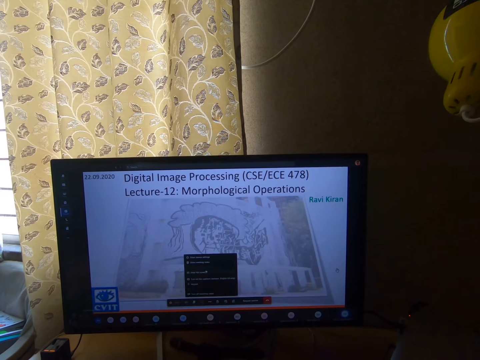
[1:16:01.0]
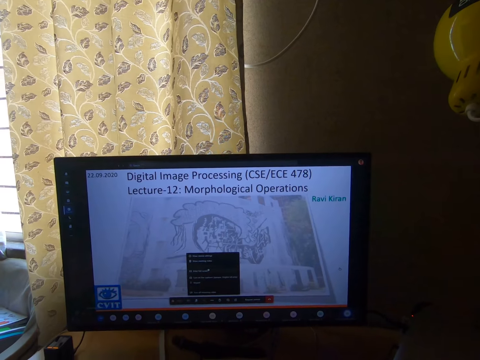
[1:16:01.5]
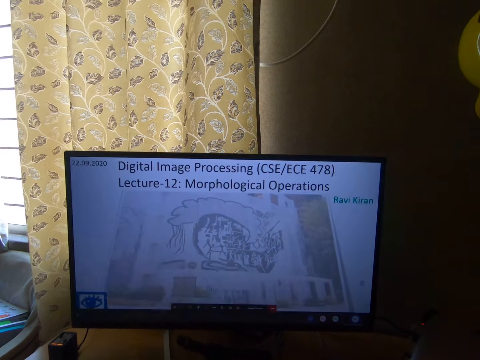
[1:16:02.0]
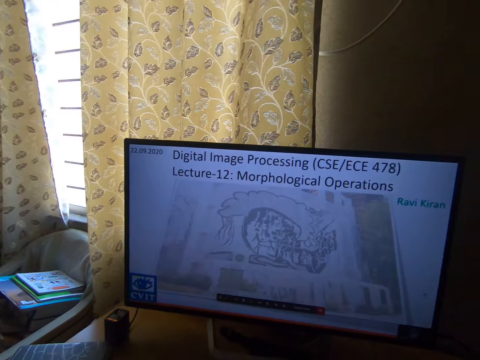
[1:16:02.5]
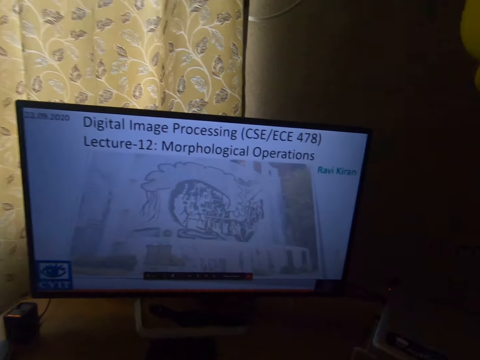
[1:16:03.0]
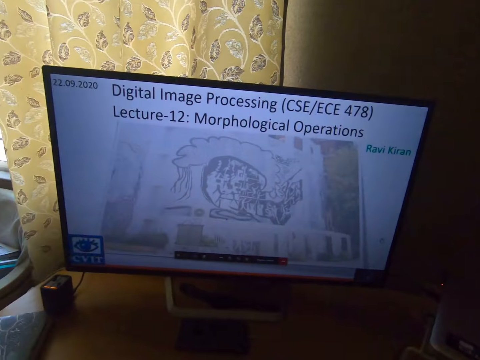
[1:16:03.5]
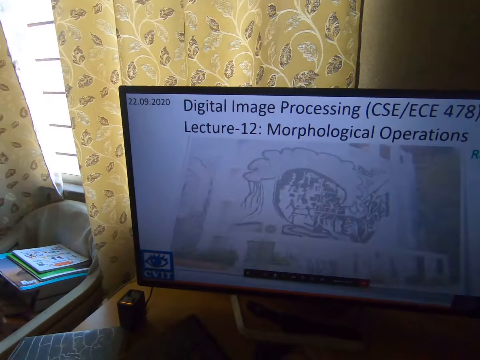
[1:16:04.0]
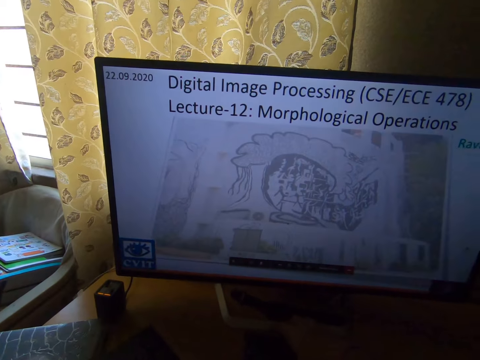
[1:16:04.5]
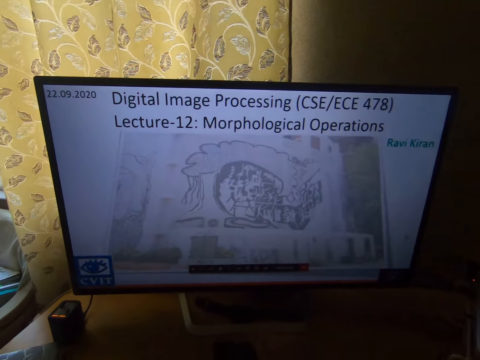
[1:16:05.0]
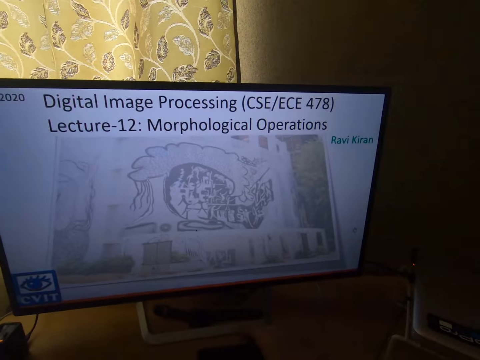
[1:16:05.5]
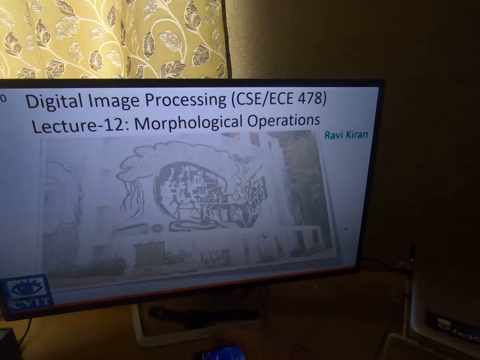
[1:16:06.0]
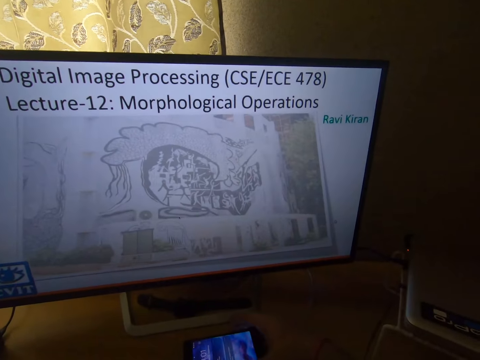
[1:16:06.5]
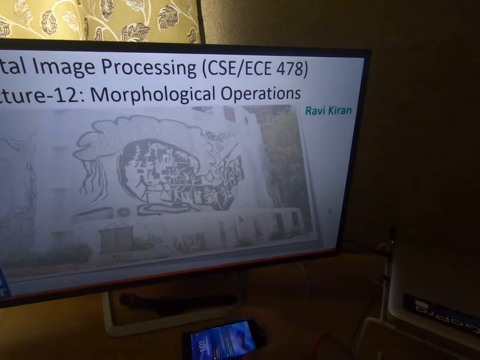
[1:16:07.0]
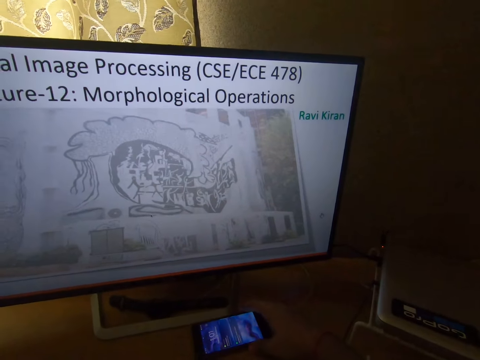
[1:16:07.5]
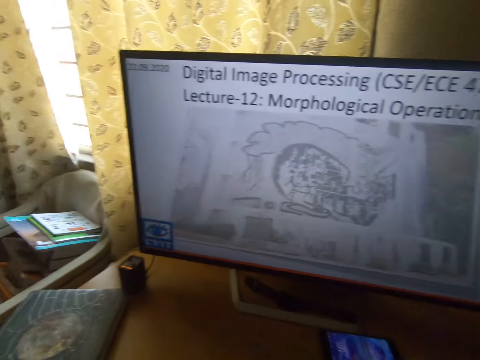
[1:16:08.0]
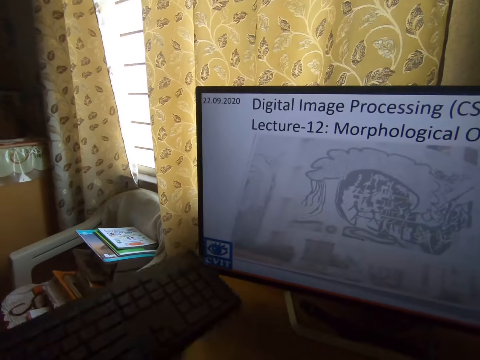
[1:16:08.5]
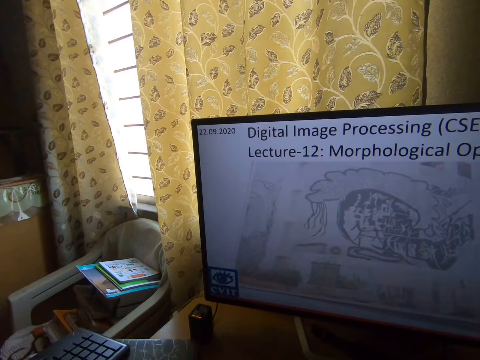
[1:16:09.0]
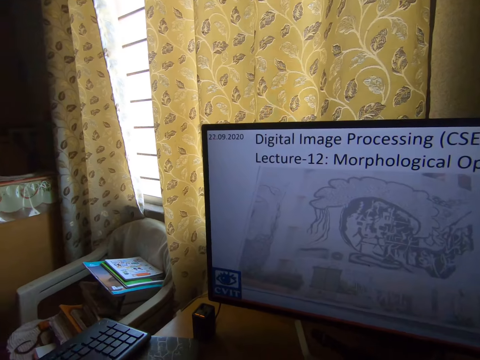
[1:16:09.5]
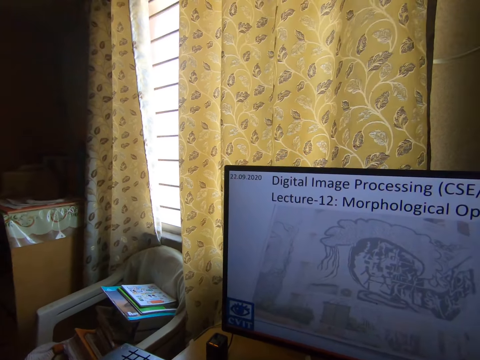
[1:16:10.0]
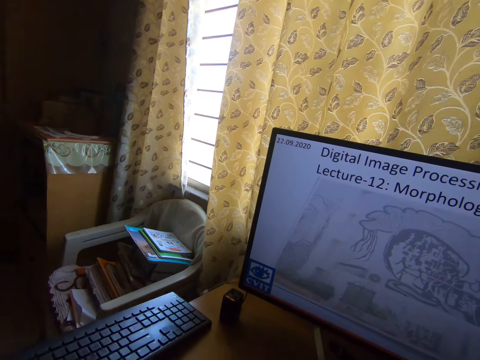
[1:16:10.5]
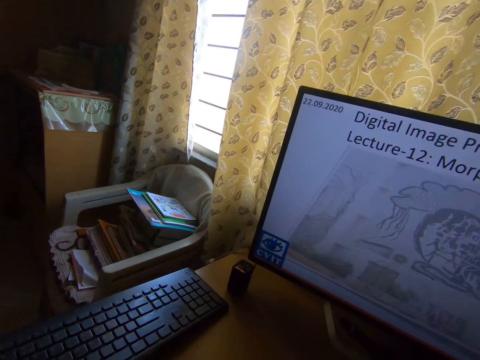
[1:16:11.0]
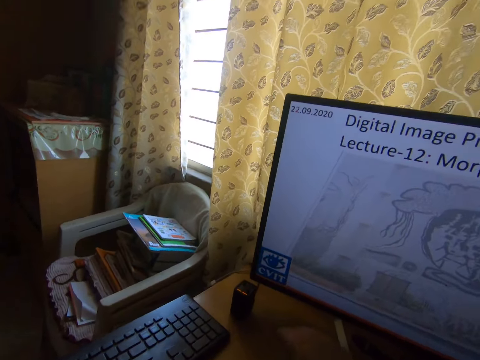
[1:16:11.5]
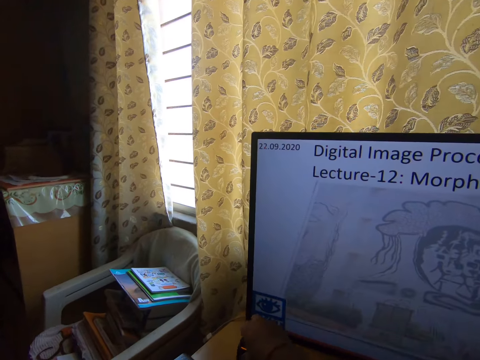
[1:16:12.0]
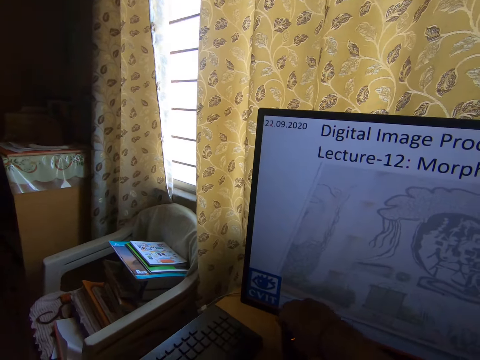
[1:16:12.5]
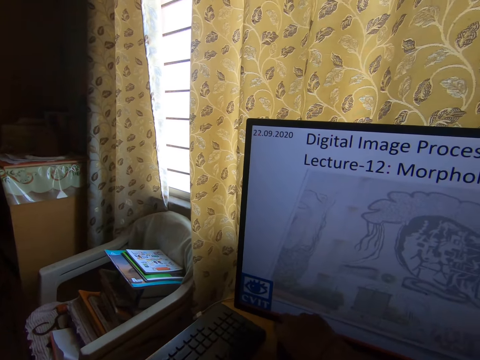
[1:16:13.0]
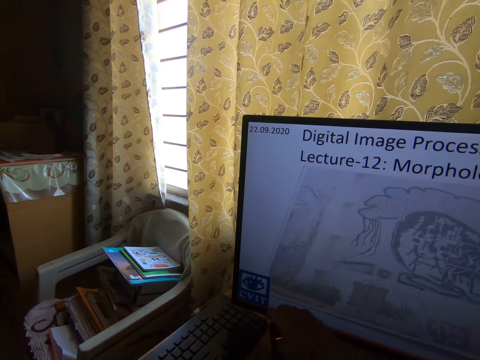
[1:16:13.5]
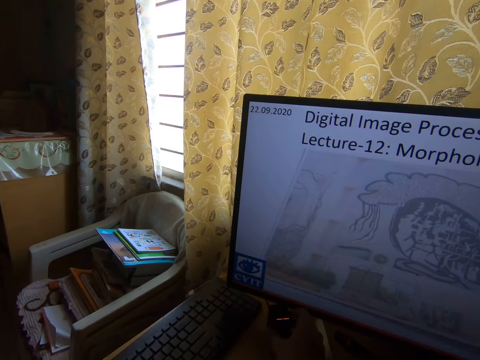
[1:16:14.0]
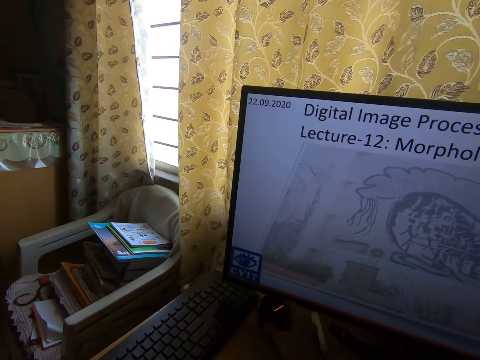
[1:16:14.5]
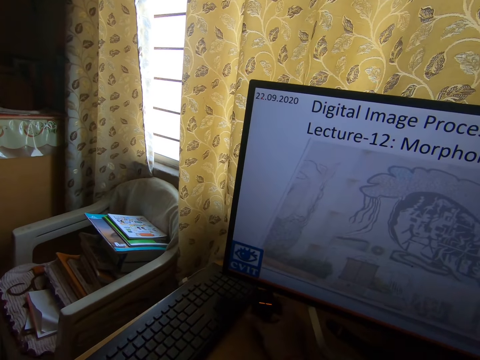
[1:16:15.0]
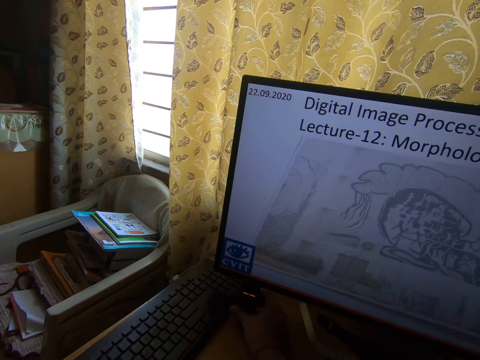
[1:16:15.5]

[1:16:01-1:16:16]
The camera wearer does something on the table. He moves a keyboard on the table with his left hand. He holds a phone on the table with his right hand. He drops the phone on the table. He picks up the keyboard from the table with his left hand. He drops the keyboard on a book on the table. He removes the book from underneath the keyboard with his right hand. He picks up an adapter from the table with his right hand. He adjusts the keyboard on the table with his left hand. He drops the adapter on the table. He adjusts the adapter with his right hand.

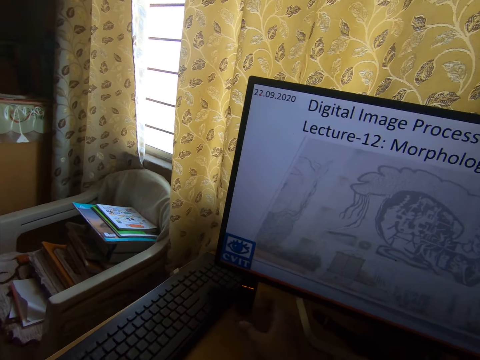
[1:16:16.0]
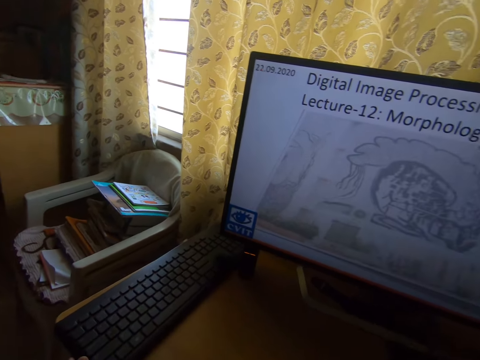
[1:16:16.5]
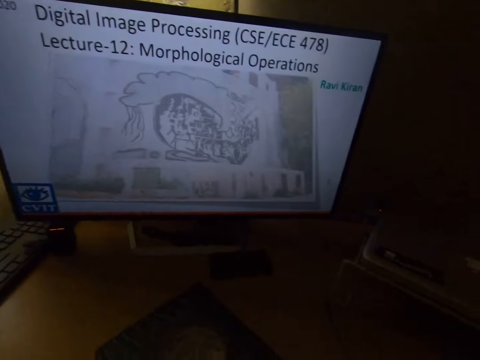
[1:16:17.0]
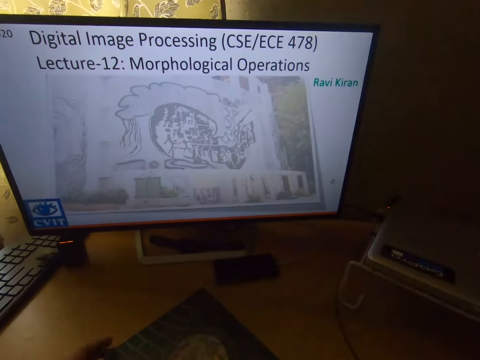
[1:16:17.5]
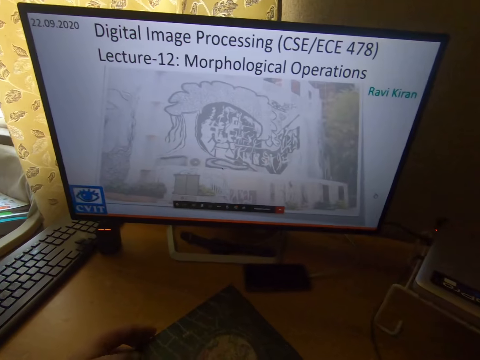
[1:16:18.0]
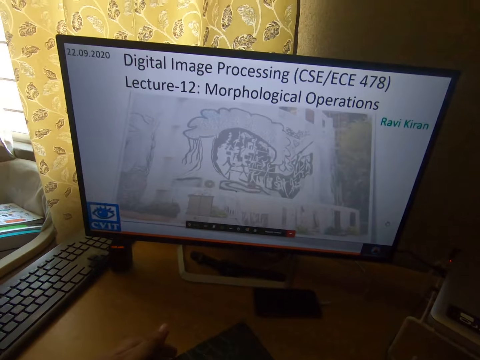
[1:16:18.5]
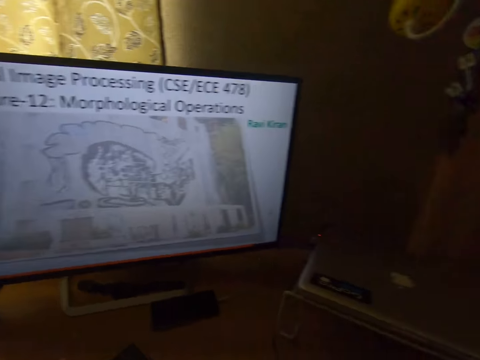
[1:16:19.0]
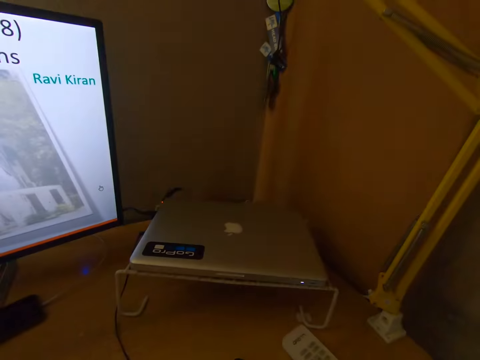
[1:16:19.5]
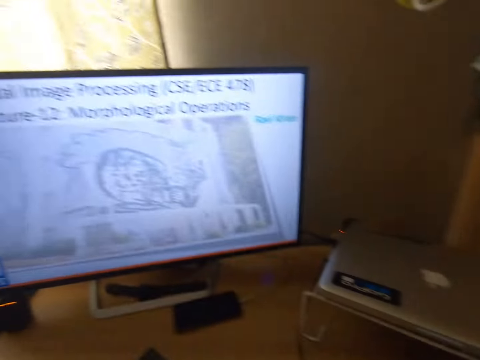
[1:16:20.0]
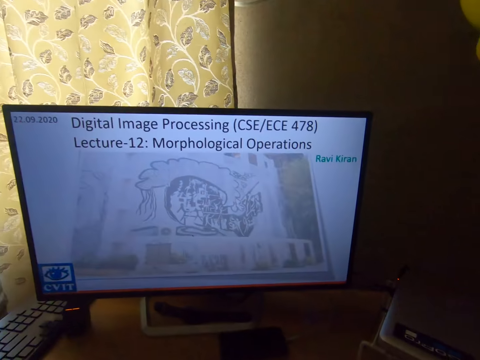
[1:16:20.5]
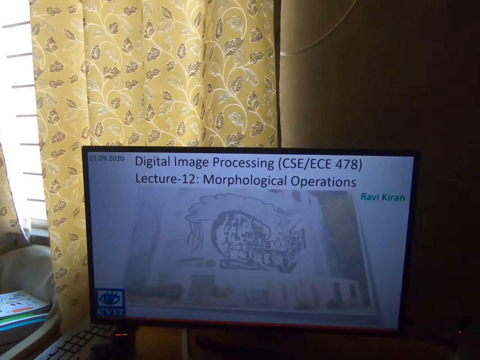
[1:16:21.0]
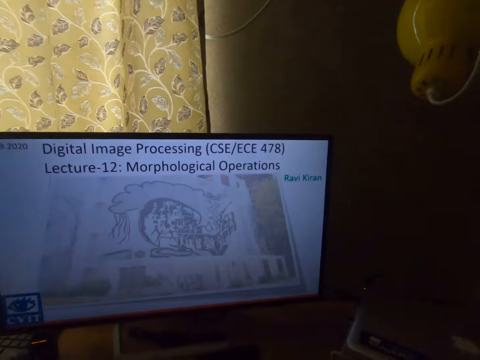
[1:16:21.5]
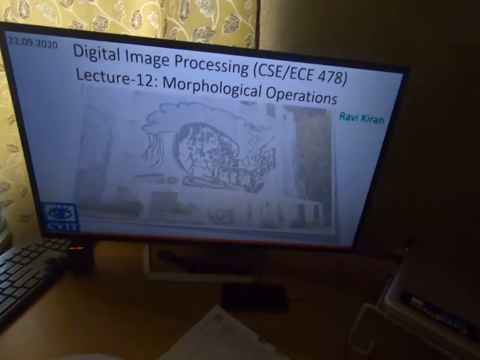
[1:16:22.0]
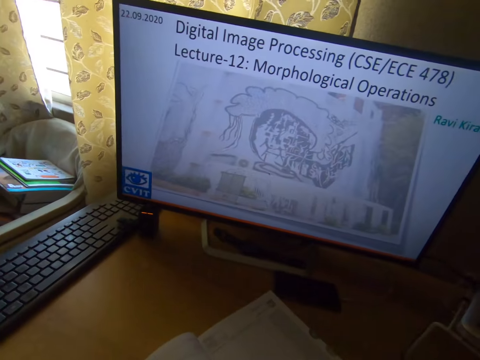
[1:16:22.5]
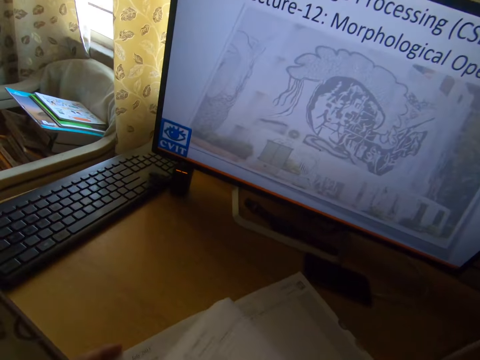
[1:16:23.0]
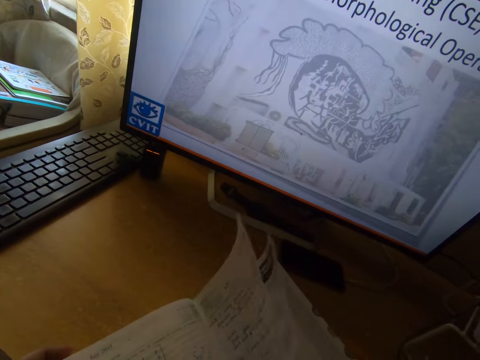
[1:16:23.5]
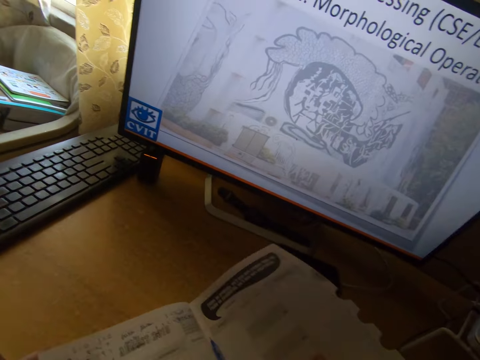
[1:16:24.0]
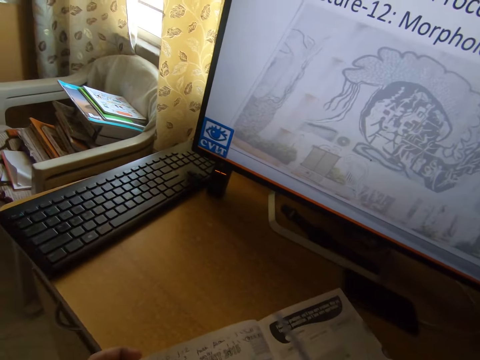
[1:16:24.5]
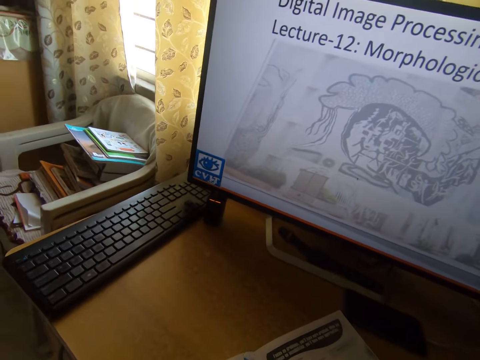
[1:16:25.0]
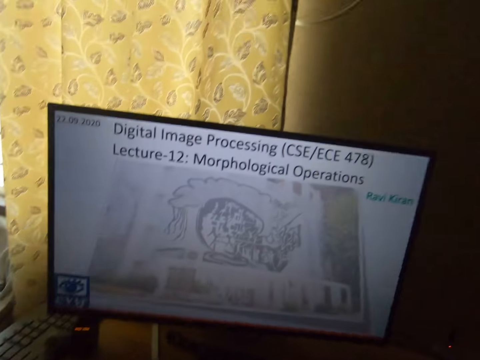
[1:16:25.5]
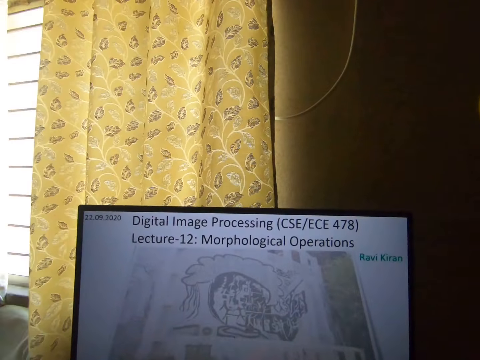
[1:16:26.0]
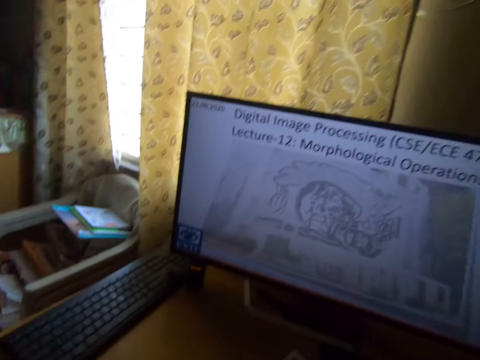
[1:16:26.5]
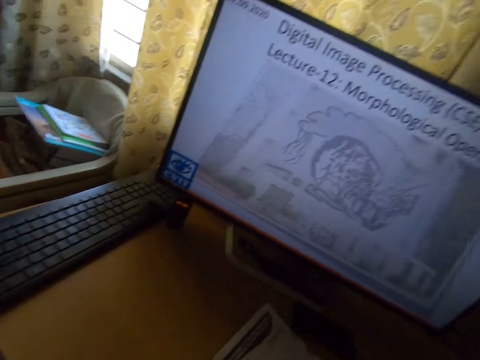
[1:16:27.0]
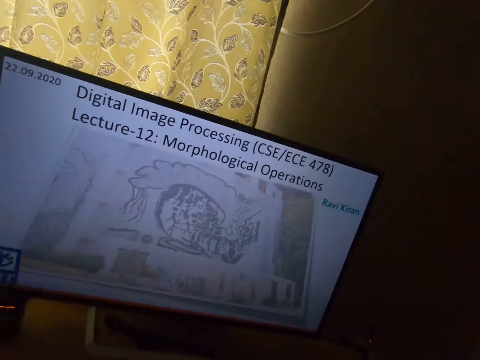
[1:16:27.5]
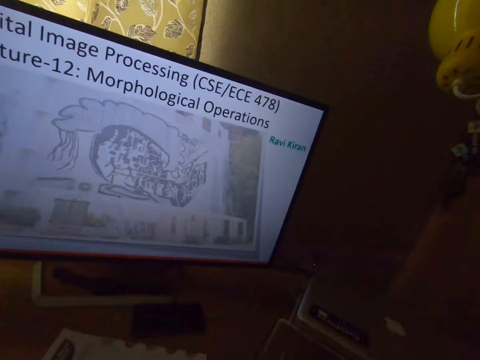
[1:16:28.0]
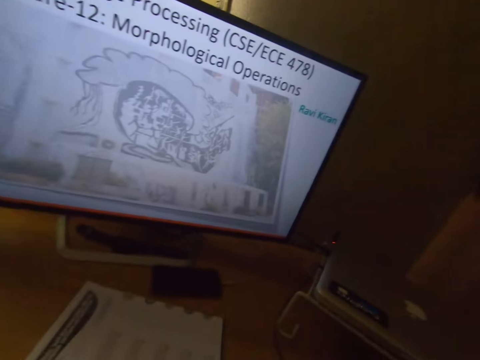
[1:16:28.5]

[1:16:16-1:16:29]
The camera wearer looks around the table. He opens a book on the table with his left hand. He holds the book. He looks at something on the table. He operates the screen. He flips some pages of the book with his right hand. He opens the book.
